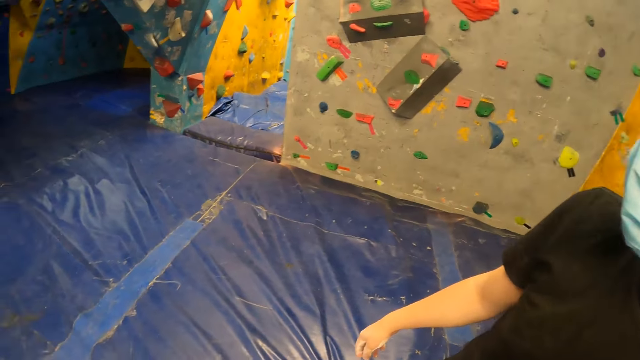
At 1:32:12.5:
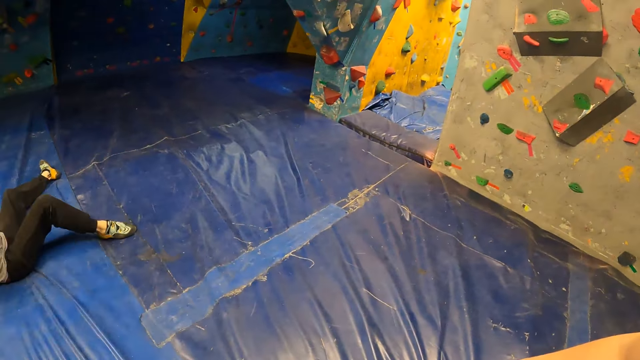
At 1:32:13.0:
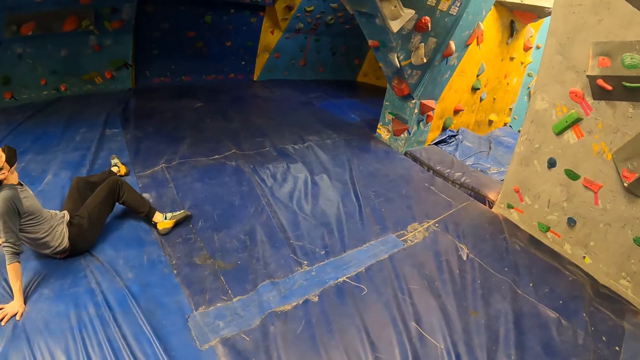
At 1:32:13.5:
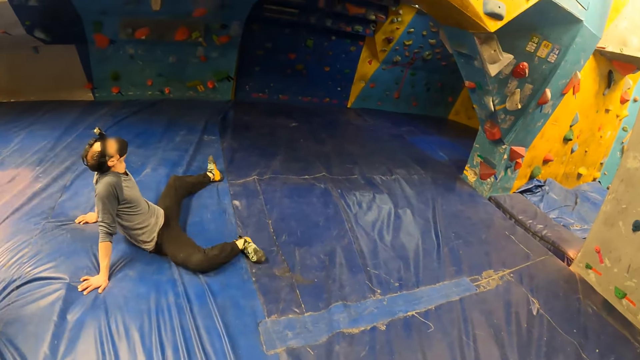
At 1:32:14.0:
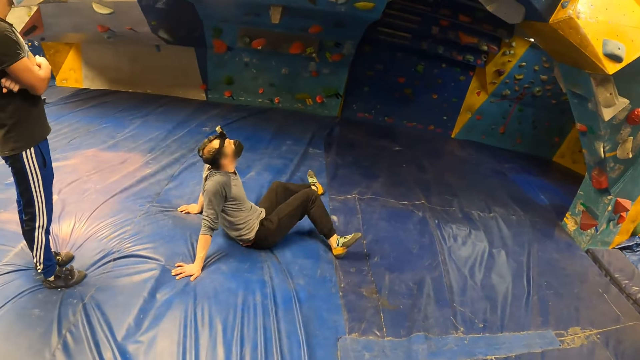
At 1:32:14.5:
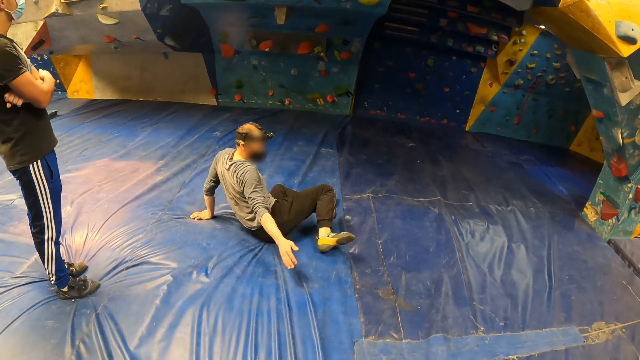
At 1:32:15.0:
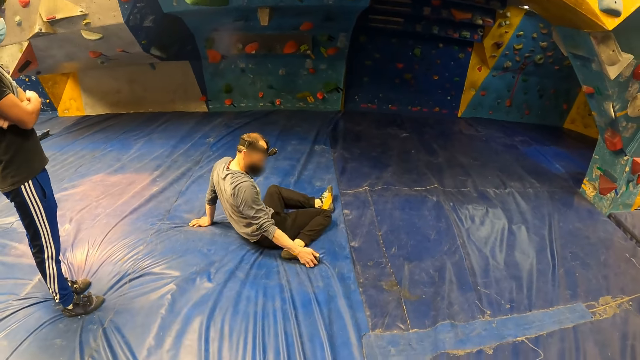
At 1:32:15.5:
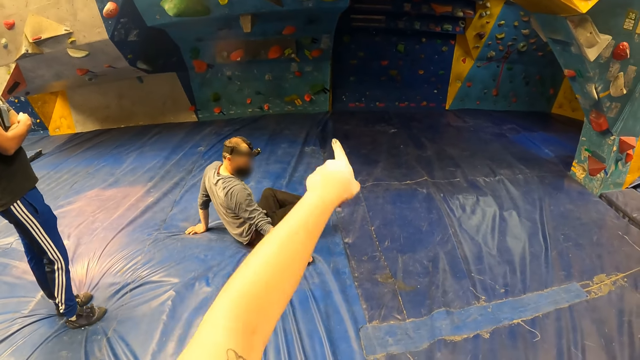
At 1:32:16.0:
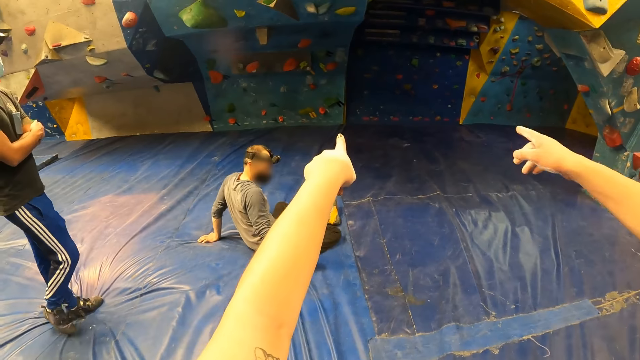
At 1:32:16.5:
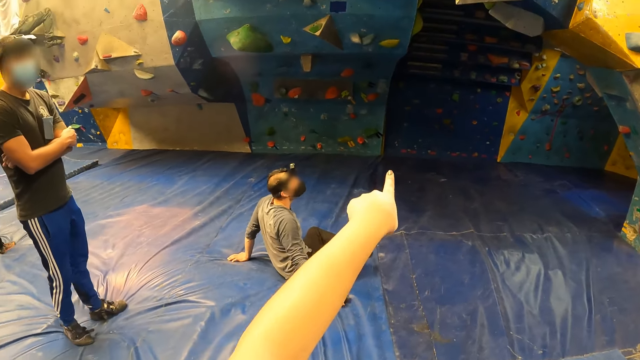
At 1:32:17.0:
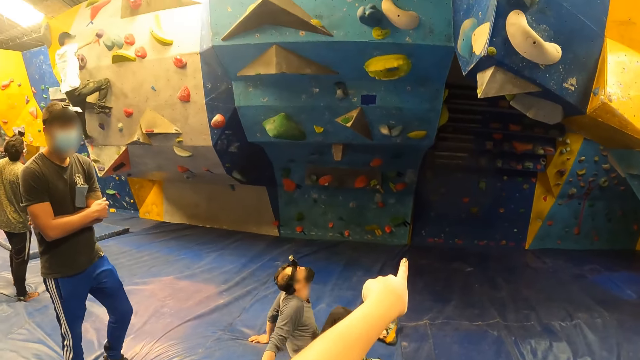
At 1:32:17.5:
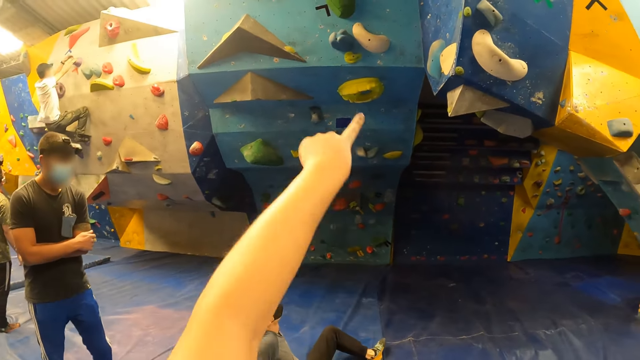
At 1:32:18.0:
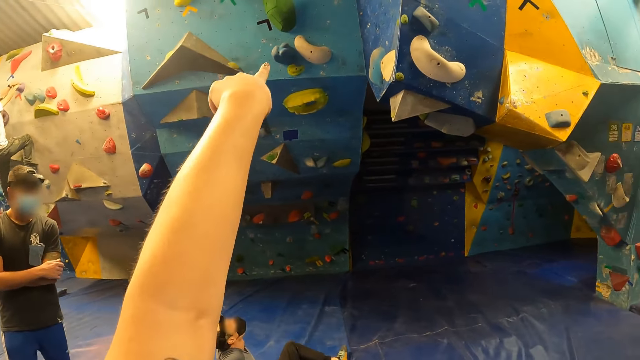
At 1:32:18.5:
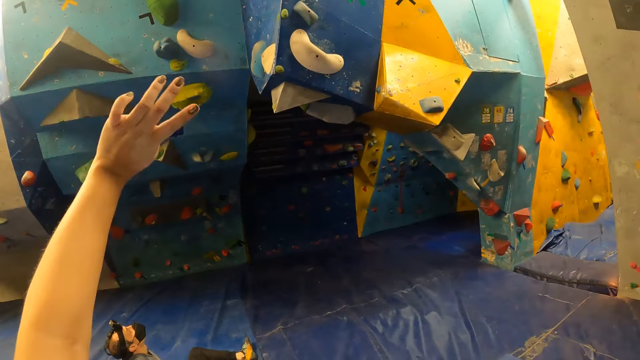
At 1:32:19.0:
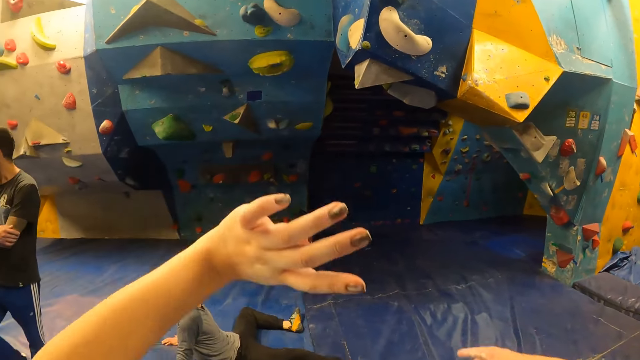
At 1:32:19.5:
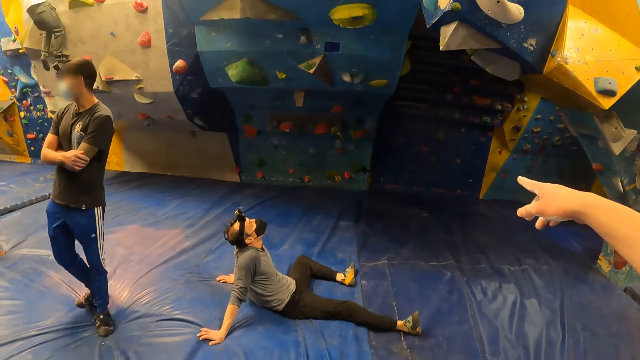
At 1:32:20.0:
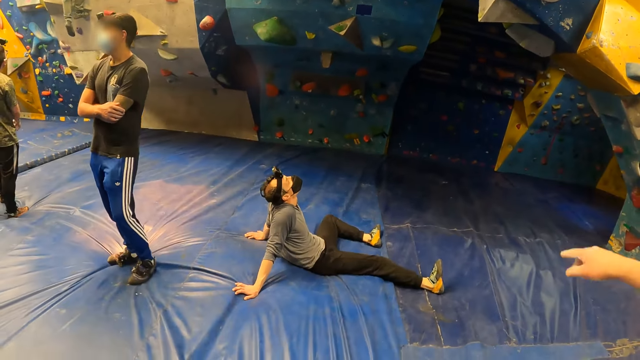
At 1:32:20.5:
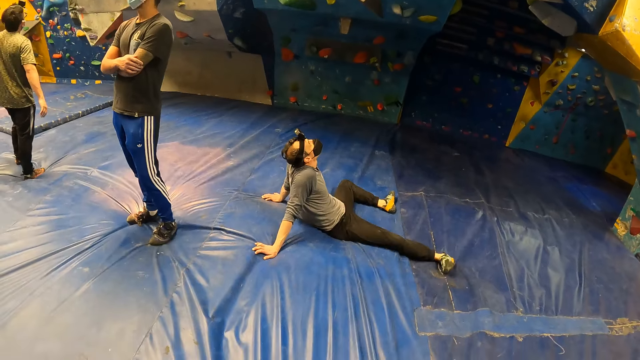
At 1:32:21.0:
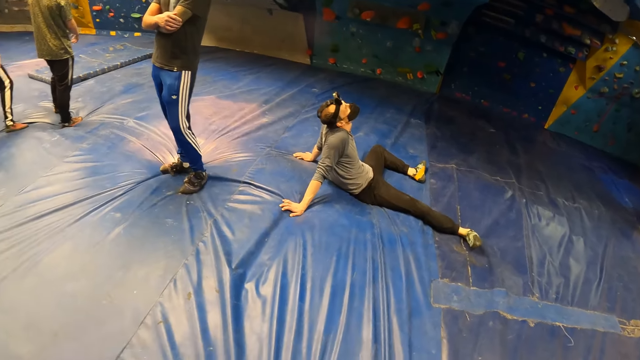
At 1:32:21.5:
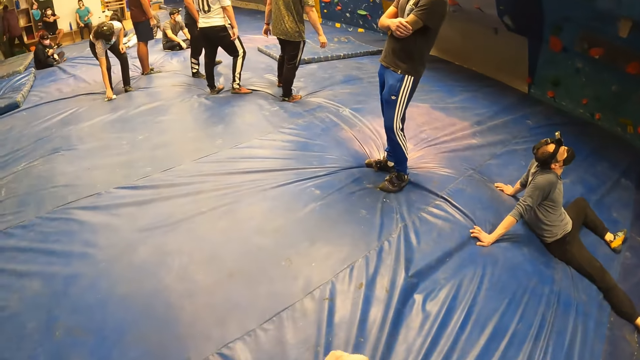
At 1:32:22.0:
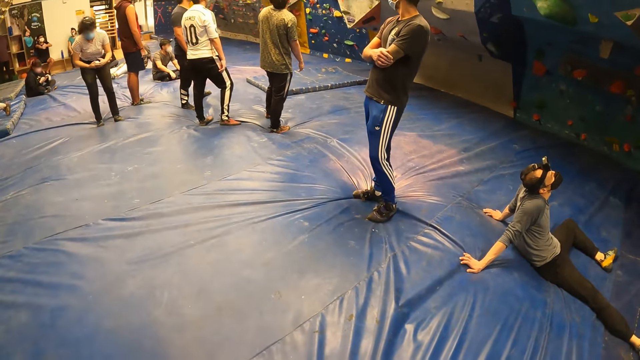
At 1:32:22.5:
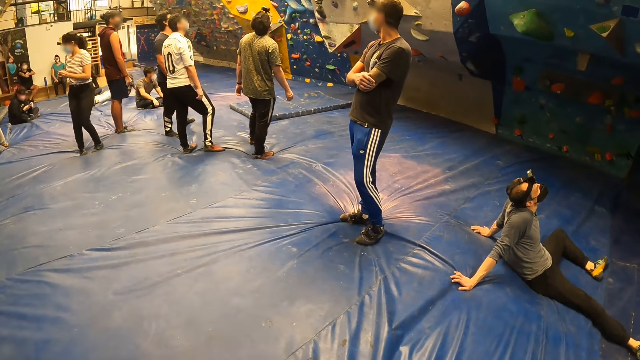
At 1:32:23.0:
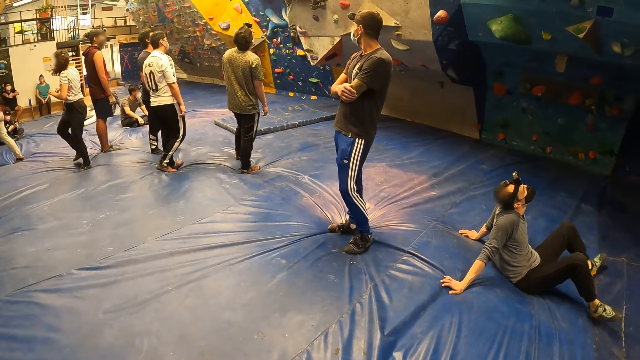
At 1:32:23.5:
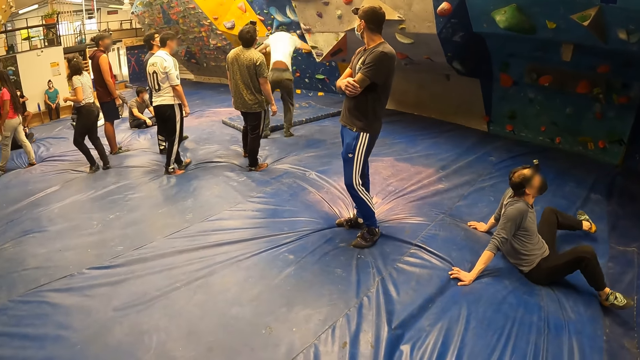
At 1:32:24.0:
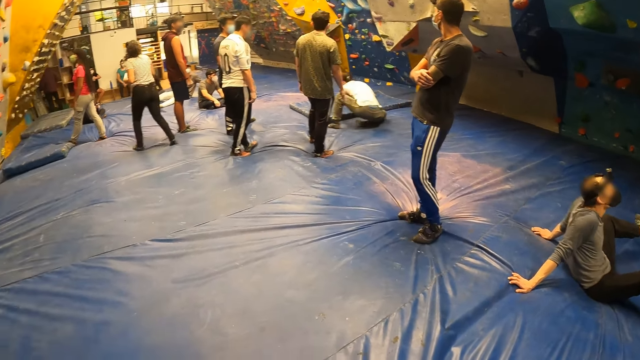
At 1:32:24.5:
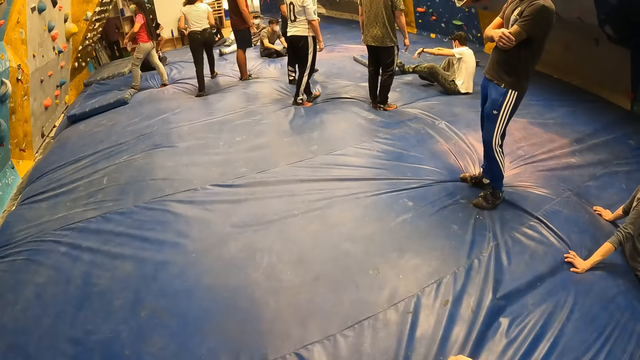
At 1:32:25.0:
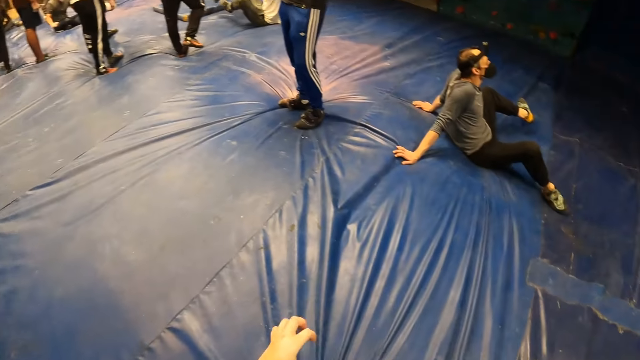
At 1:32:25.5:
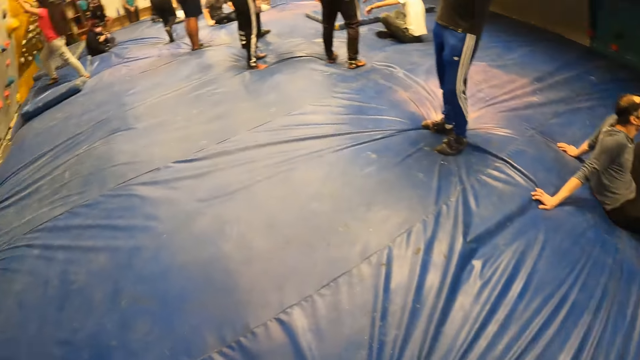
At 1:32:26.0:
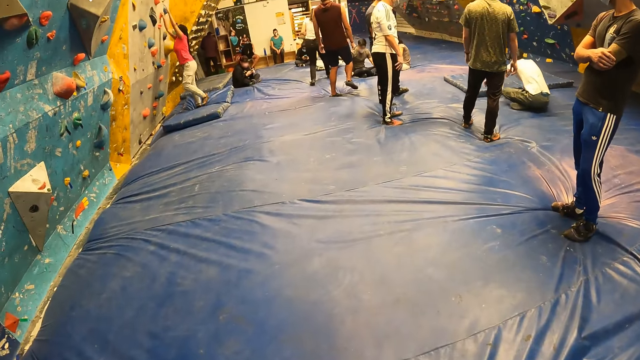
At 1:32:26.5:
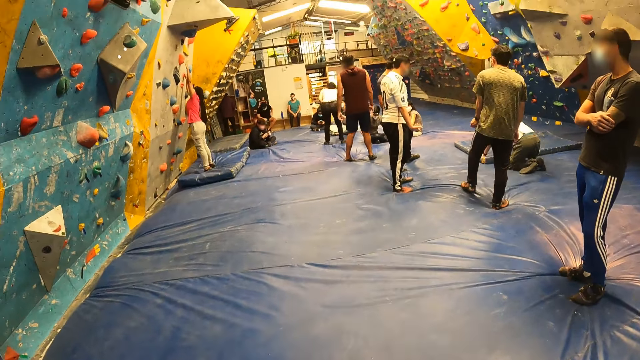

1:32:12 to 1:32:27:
A man points at the climbing rock. The camera wearer points at the climbing rocks. The man drops his hand. The camera wearer raises her hands. The man points at the climbing rock and drops his hand. The man climbs down from the climbing wall.

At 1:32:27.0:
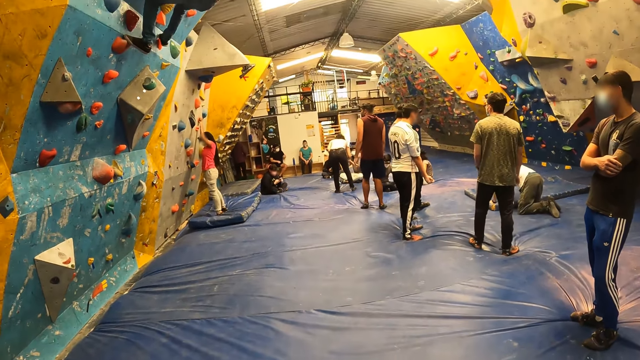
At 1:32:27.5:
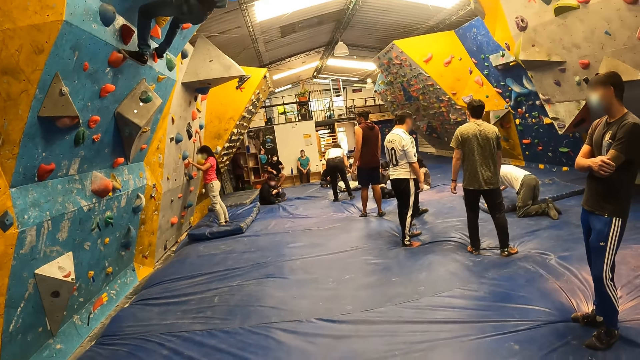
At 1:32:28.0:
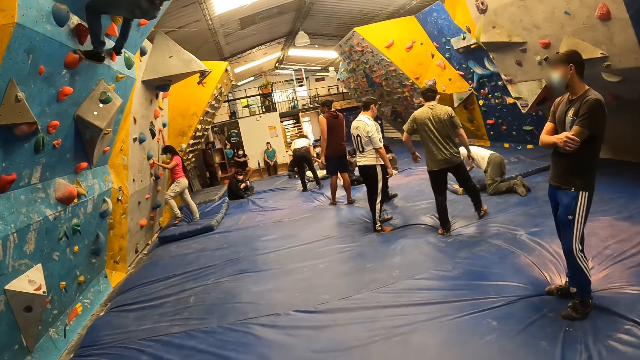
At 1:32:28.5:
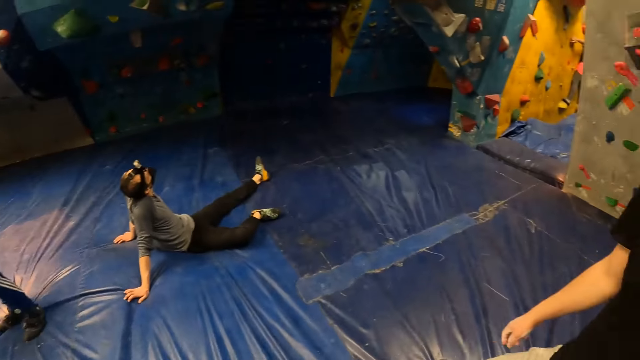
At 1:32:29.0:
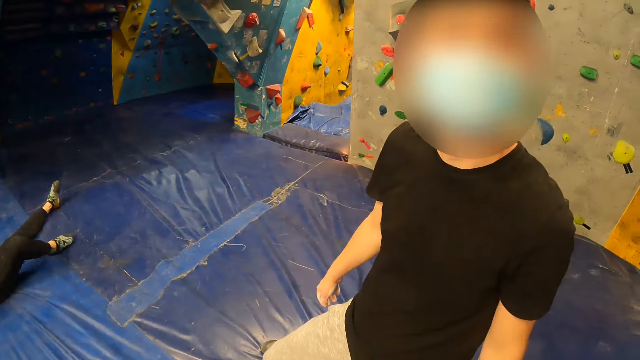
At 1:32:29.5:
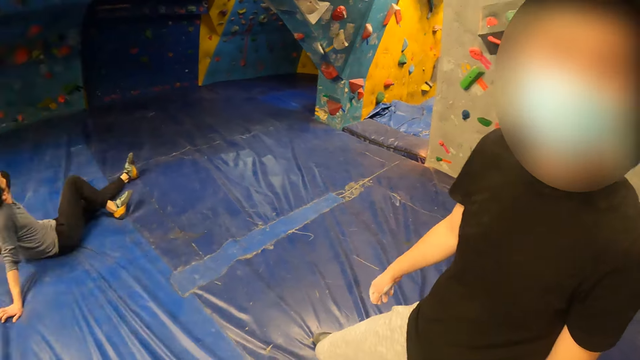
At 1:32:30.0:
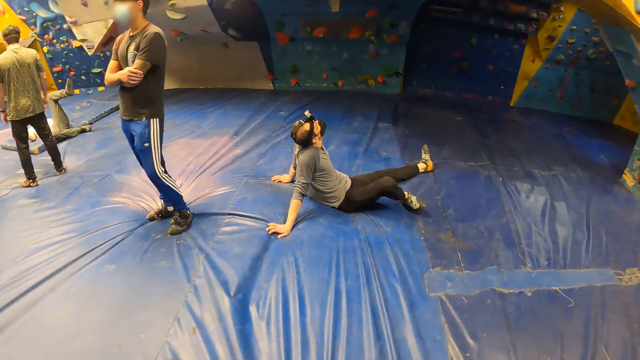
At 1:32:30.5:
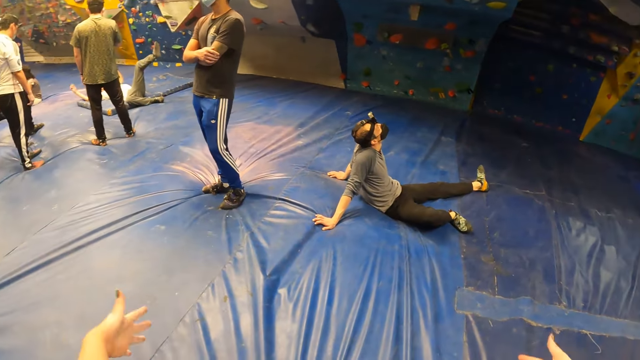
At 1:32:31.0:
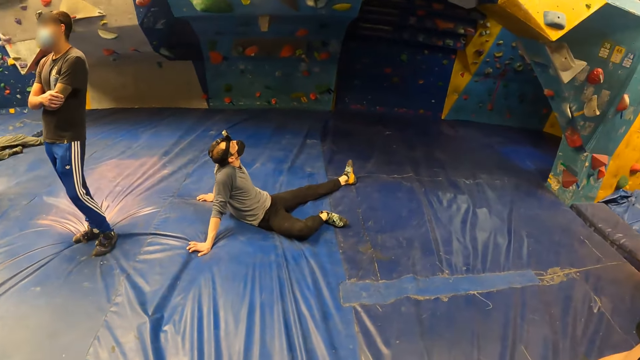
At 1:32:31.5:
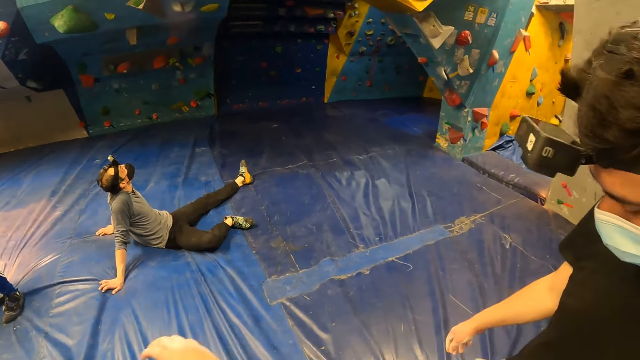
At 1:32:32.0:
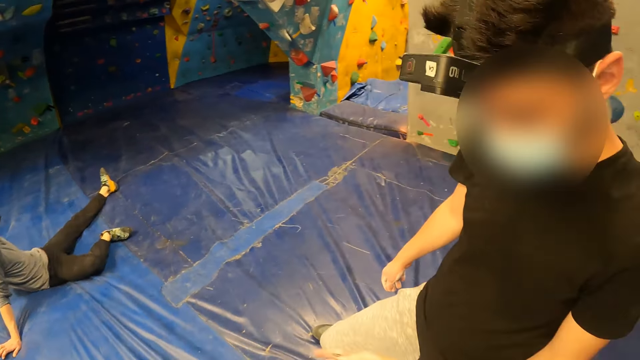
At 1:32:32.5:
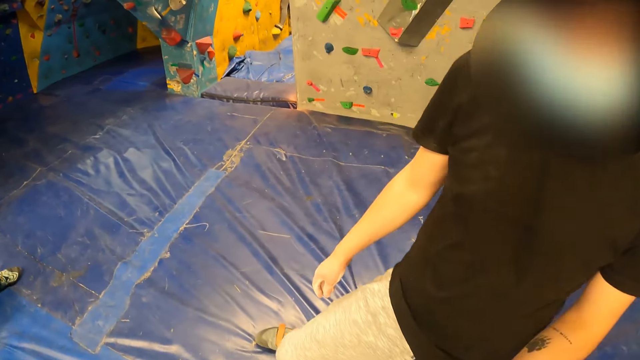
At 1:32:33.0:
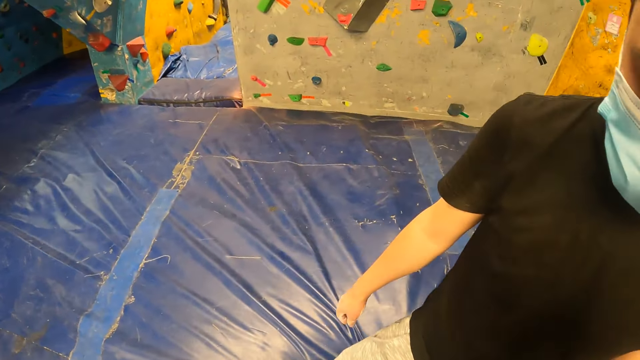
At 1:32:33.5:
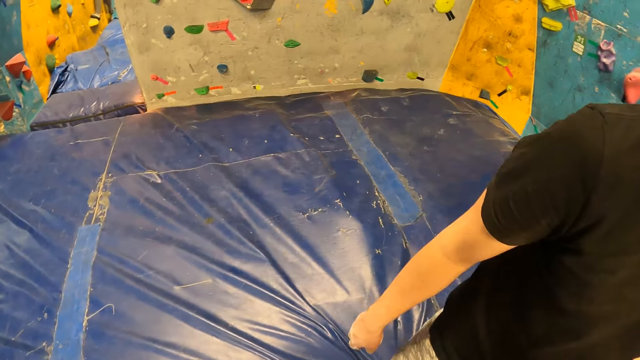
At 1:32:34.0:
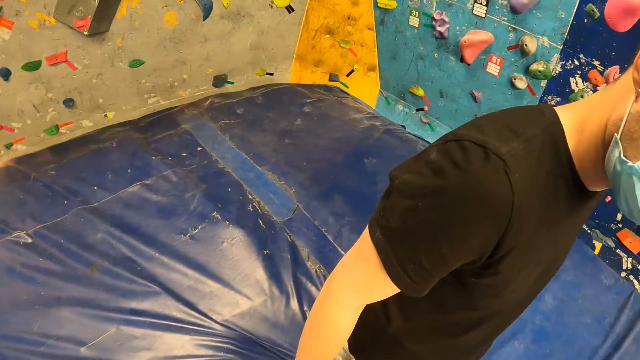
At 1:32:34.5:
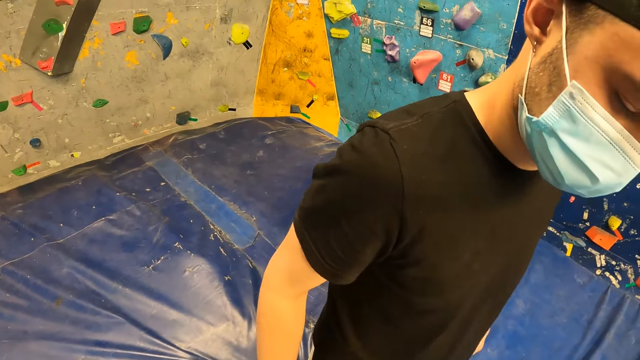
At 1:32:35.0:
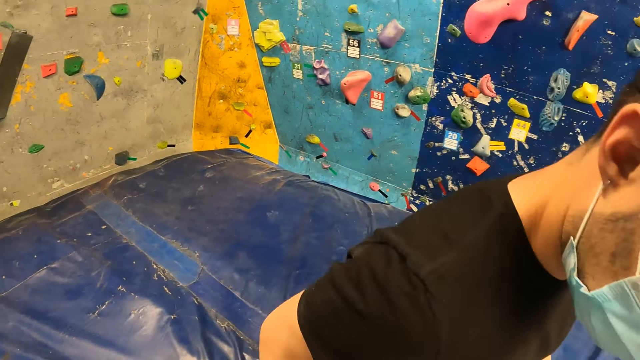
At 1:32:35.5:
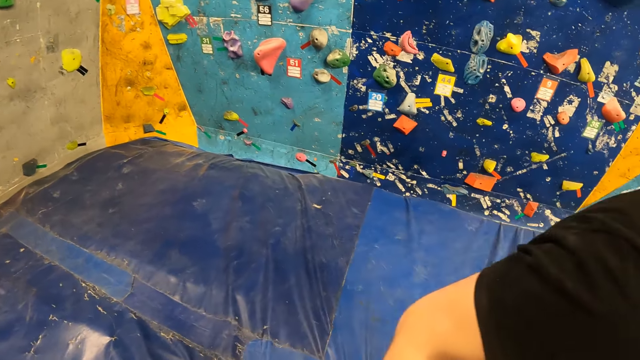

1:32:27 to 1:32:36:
A woman climbs the climbing wall. The camera wearer spreads her hands. A man converses with the camera wearer.
